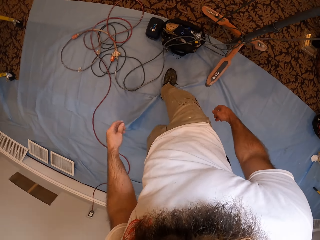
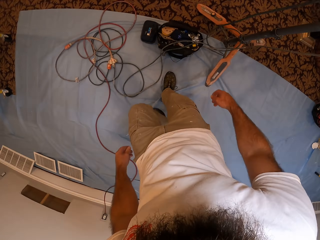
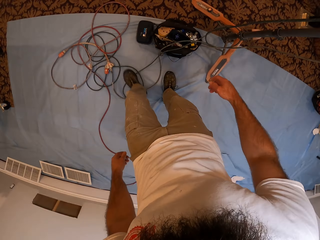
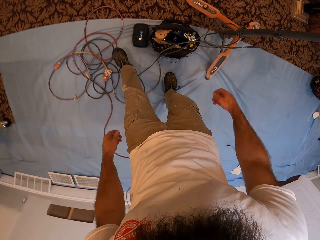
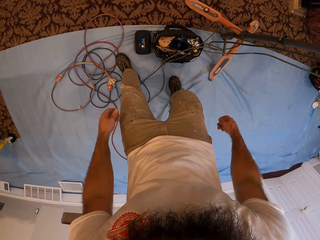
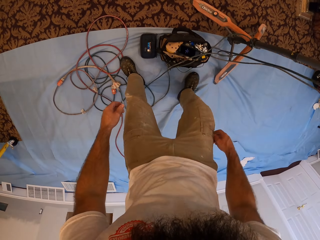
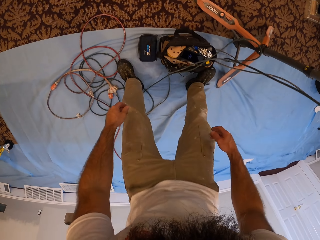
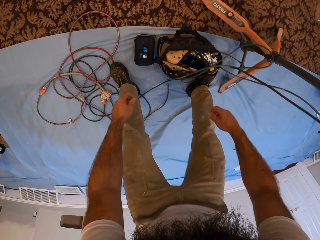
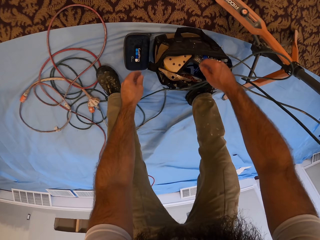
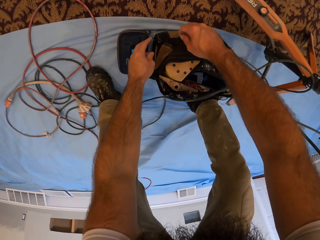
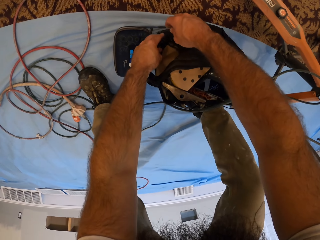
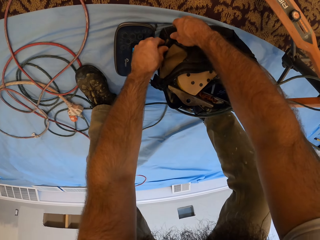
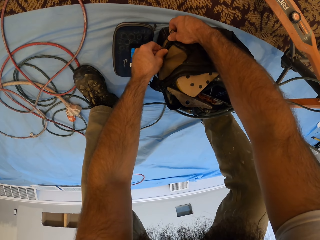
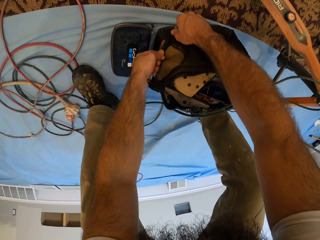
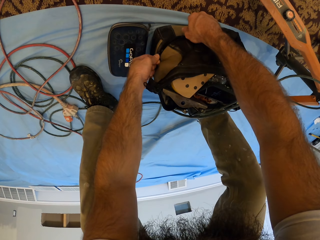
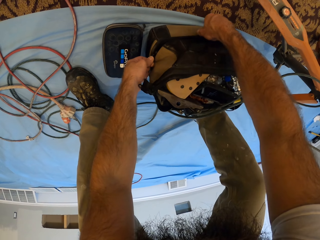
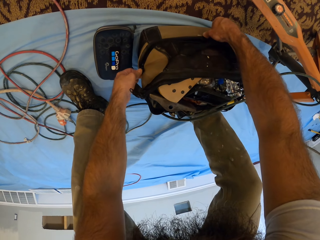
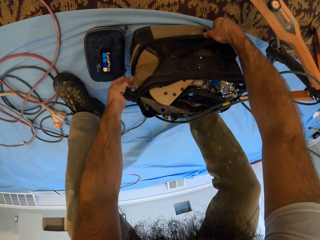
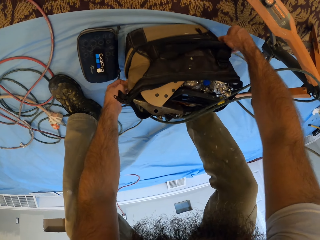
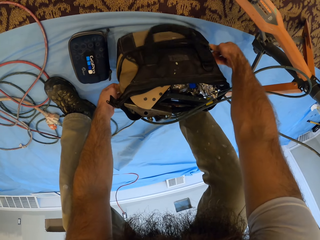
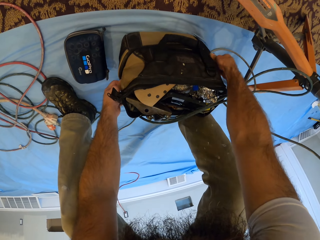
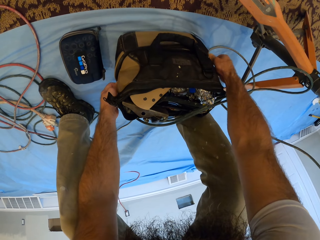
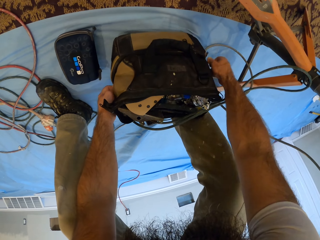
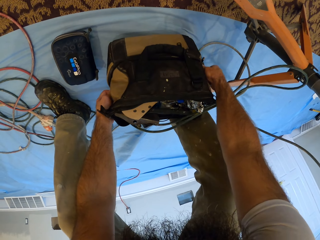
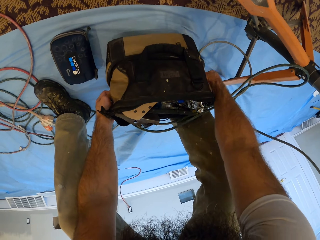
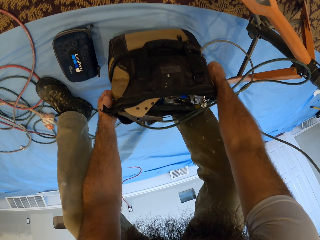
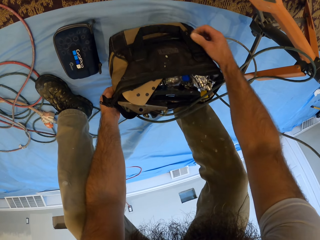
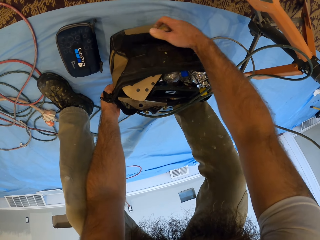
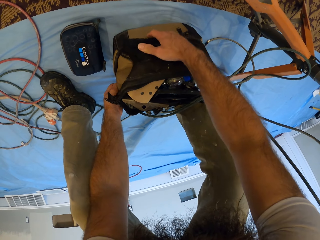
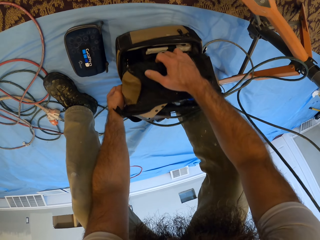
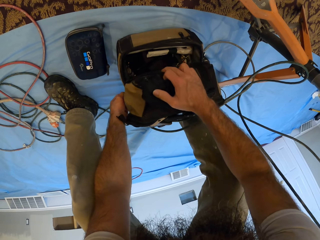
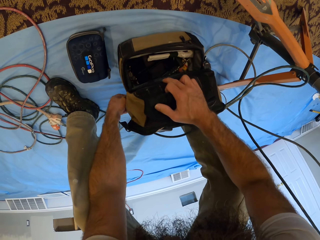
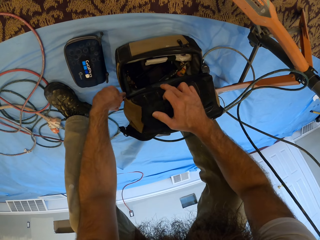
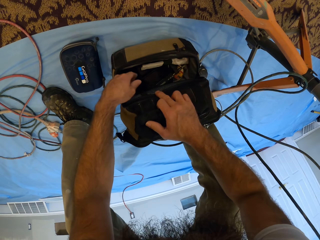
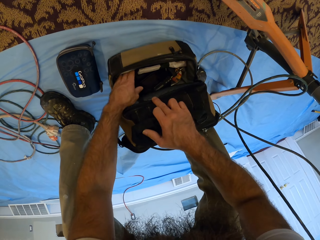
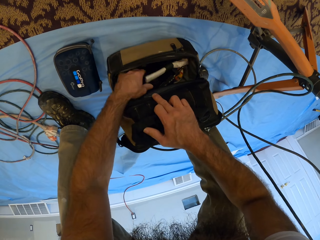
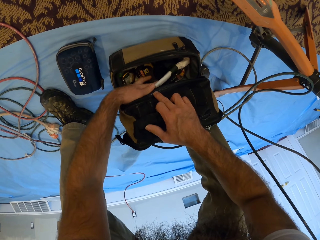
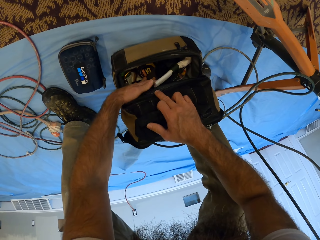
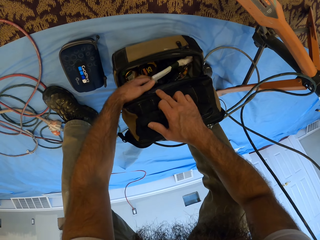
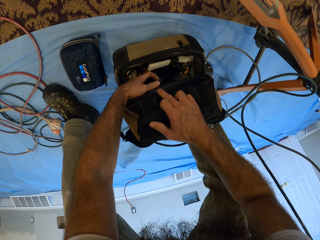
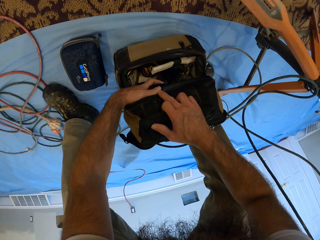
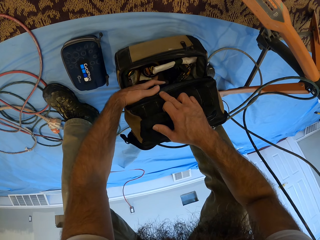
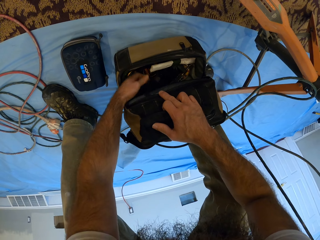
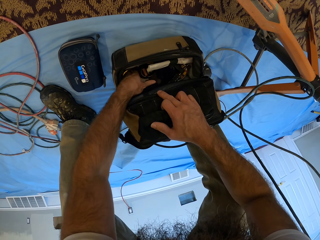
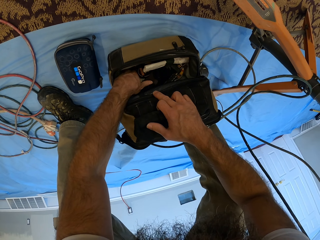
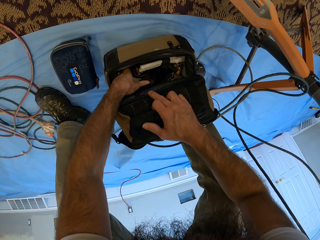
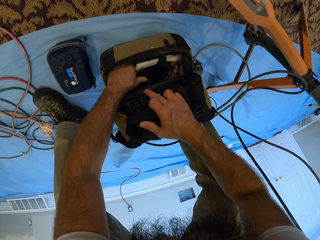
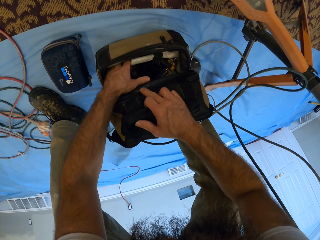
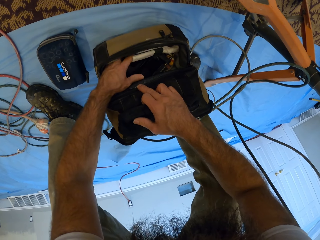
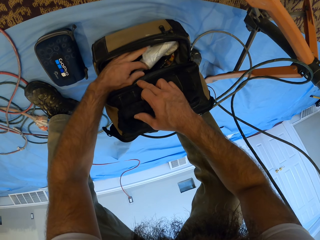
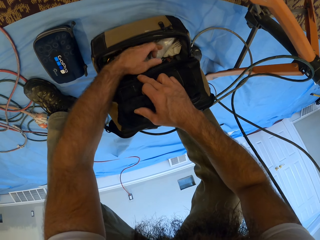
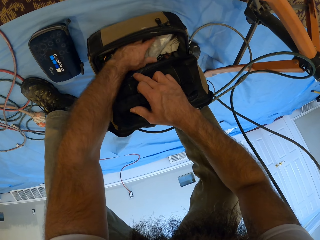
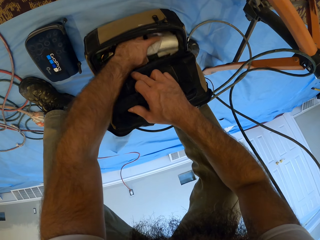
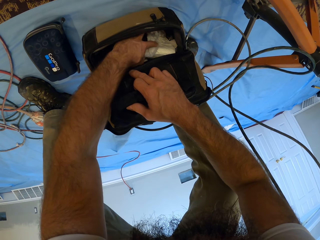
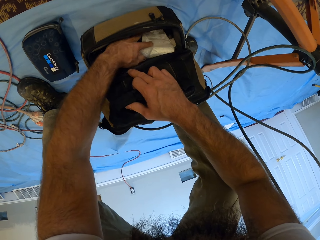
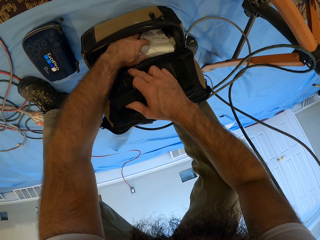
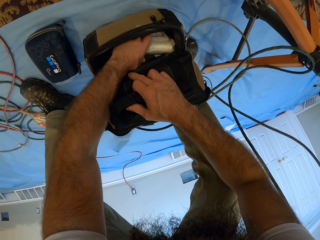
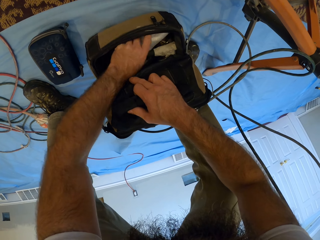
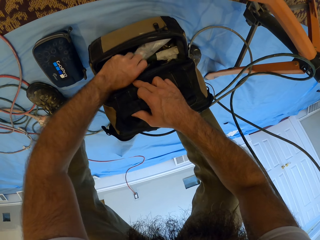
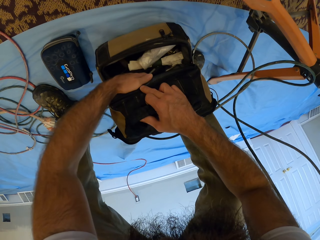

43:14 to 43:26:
The camera wearer unzips the bag on the ground with both hands. He searches the bag with his left hand. He hovers over the bag.

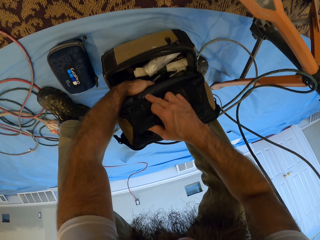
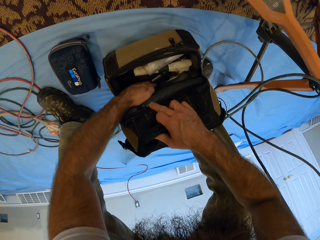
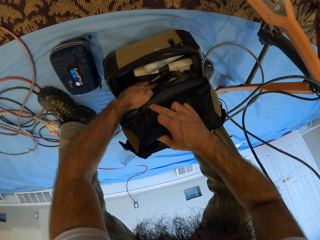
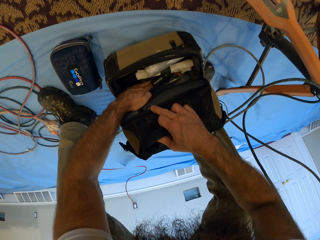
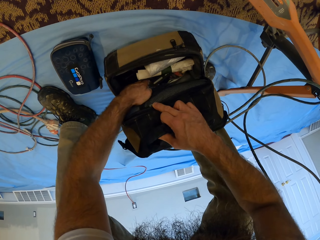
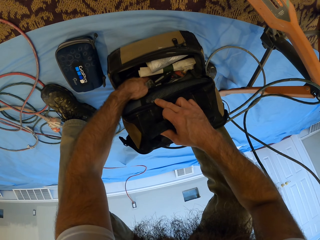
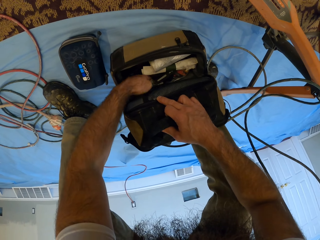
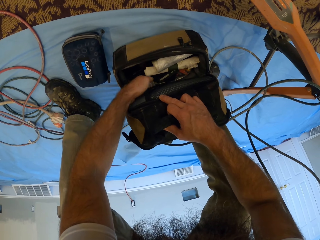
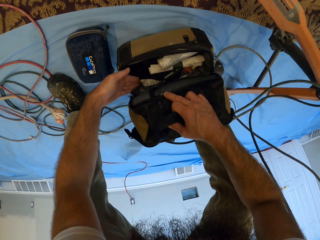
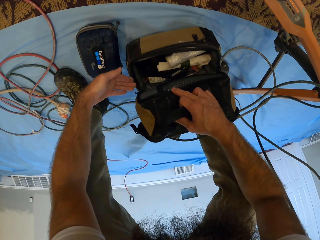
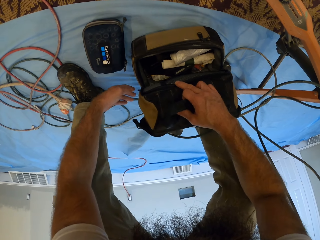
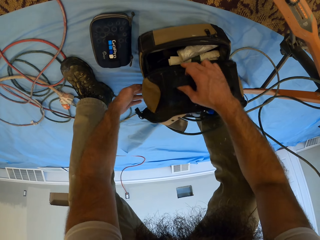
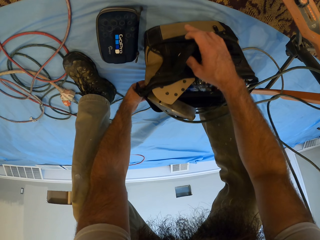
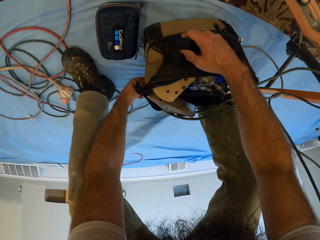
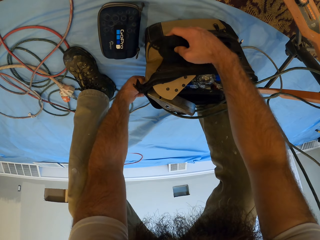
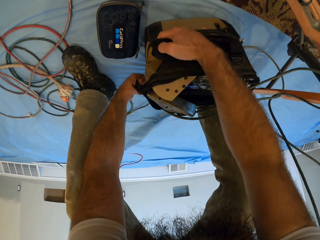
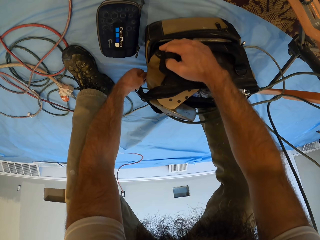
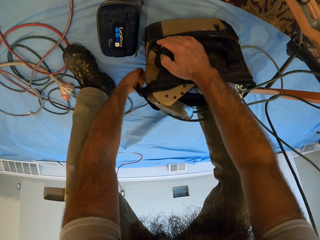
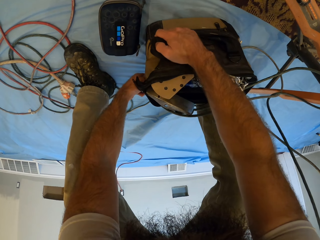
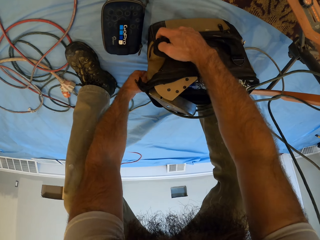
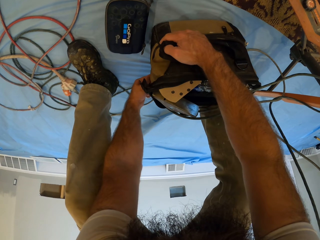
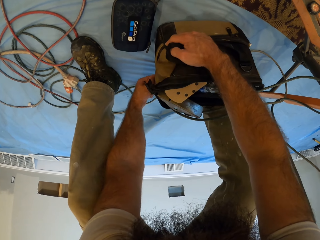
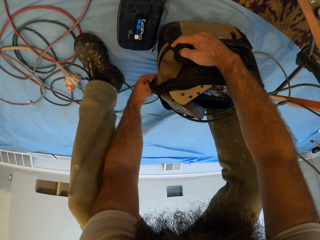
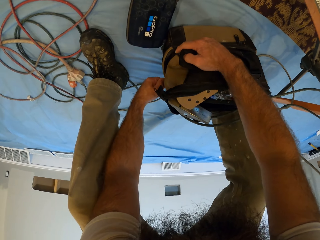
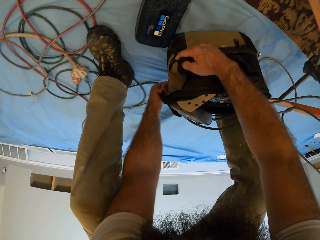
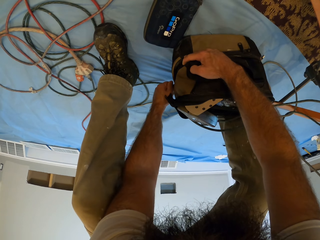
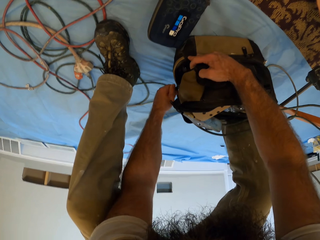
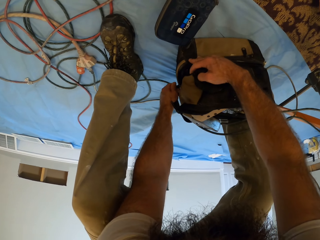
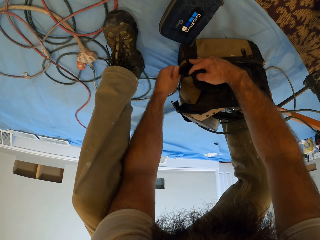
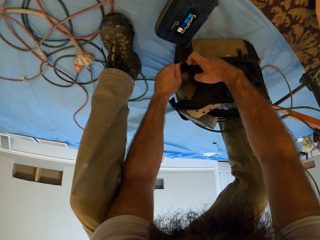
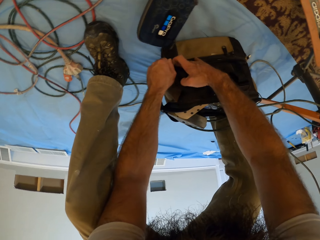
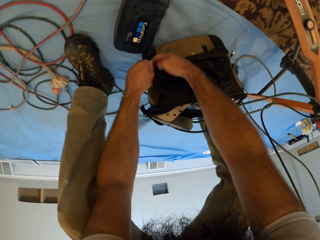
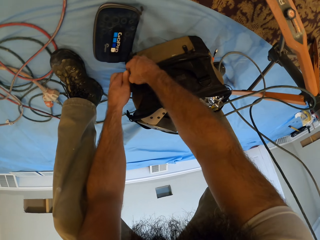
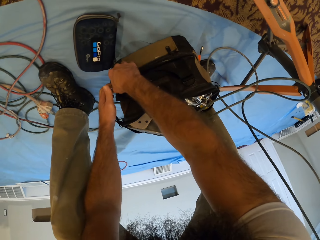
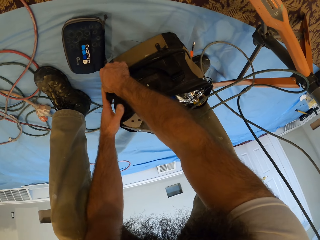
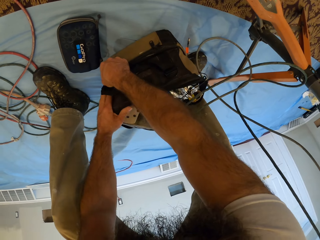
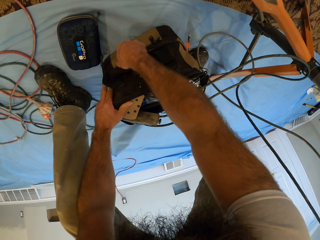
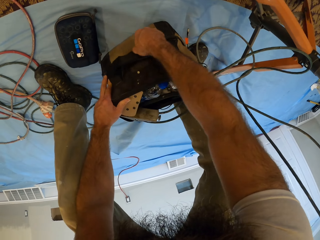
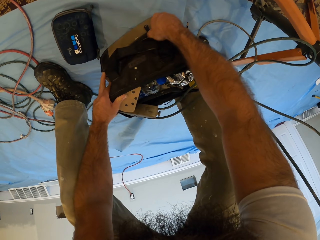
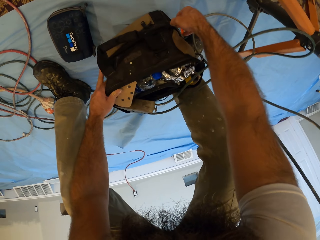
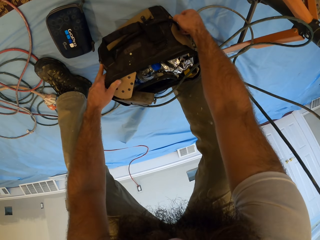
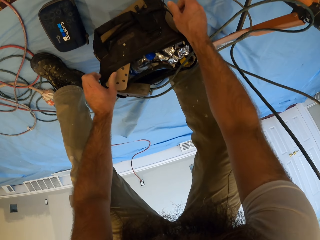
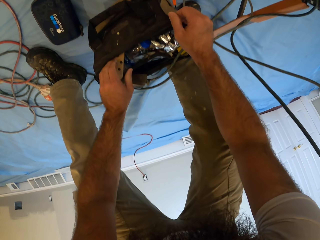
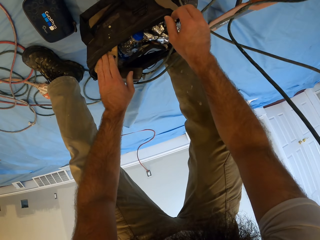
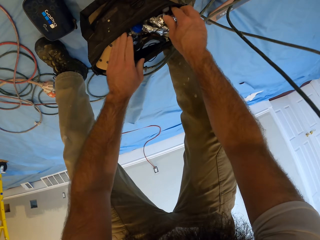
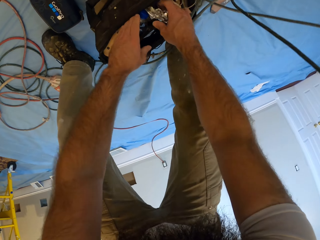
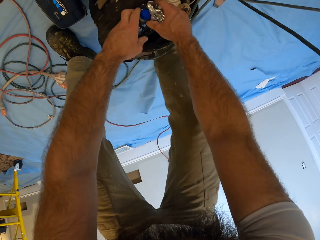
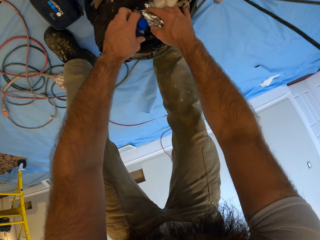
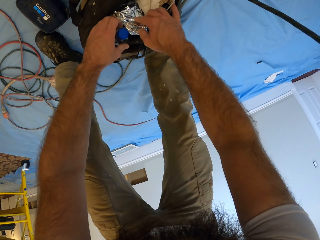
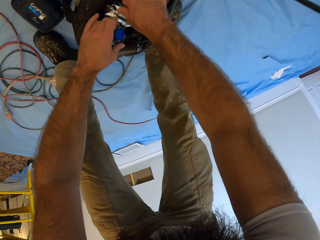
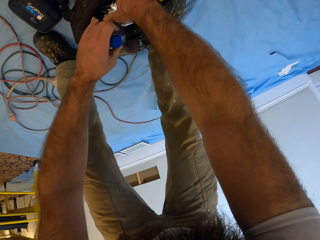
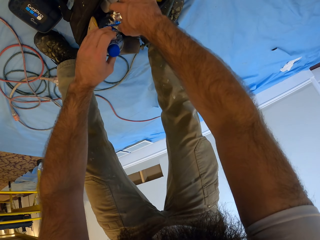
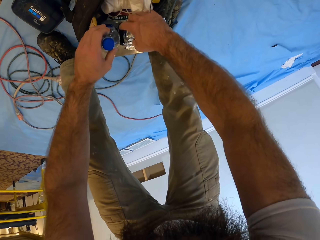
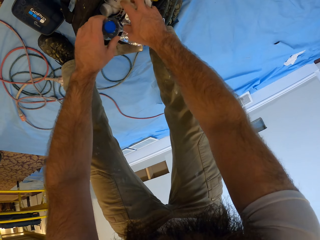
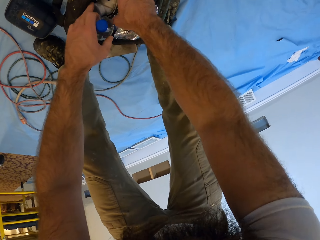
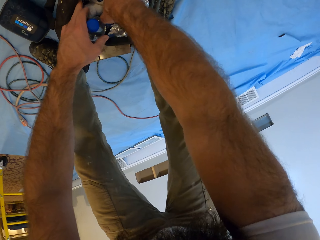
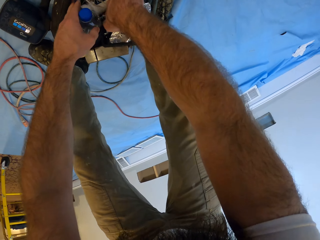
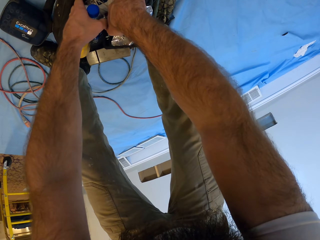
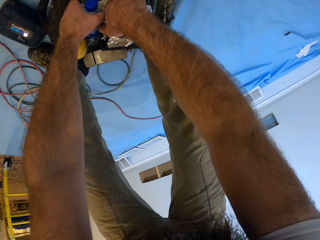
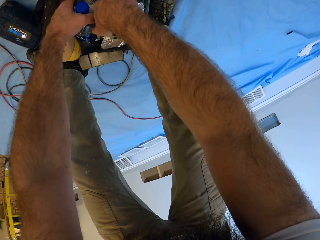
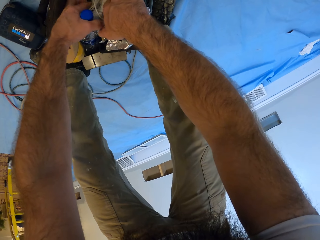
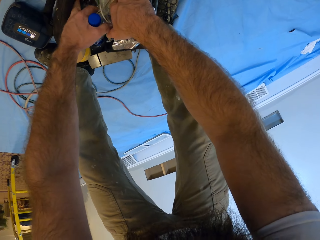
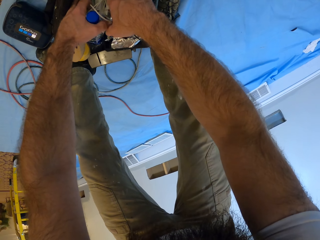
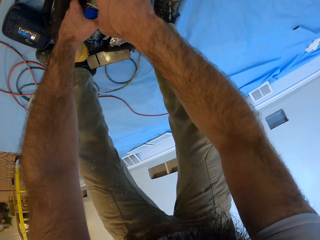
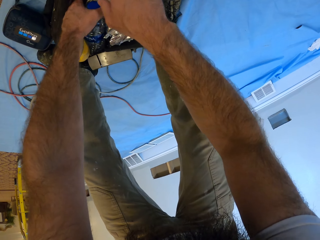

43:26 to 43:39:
The camera wearer zips the bag with his left hand. He zips the bag with his right hand. He searches the bag with both hands. He hovers over the bag.
